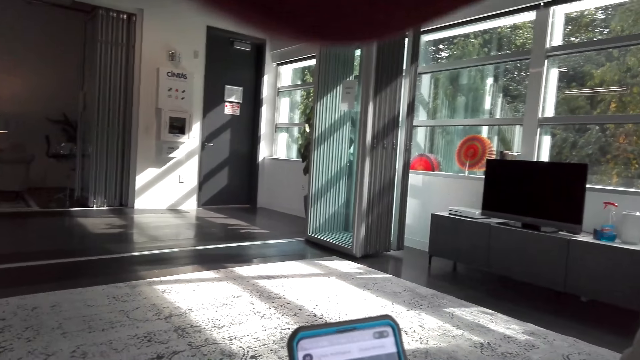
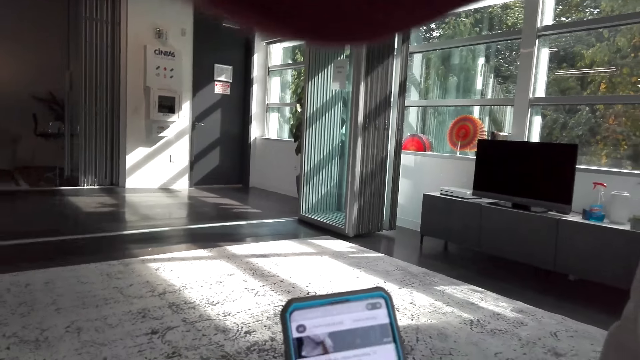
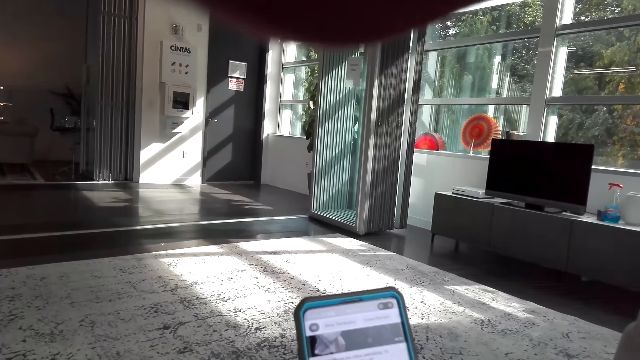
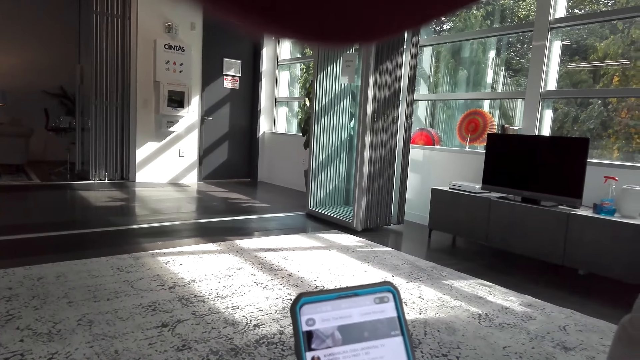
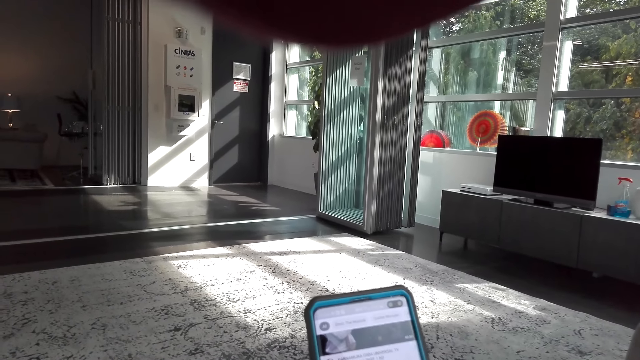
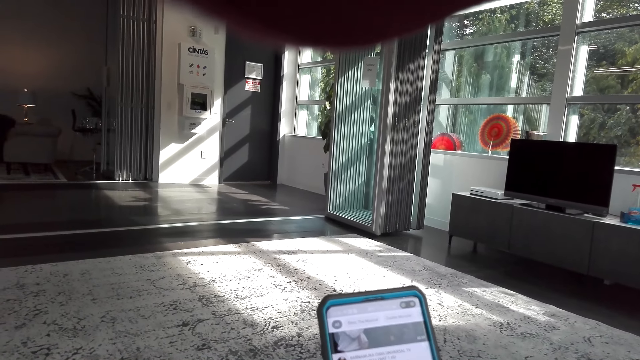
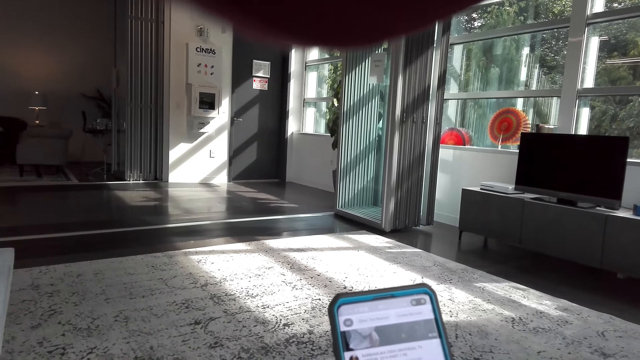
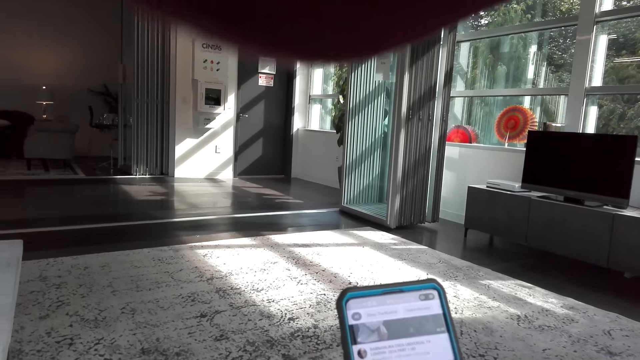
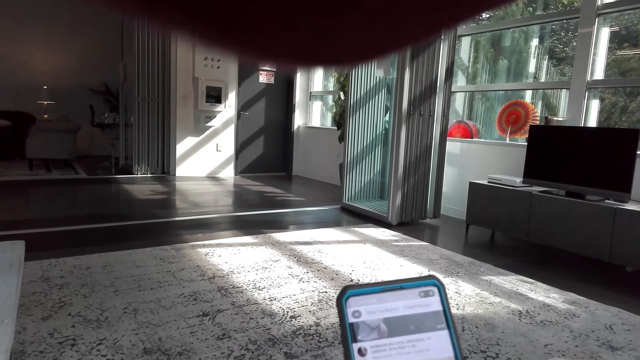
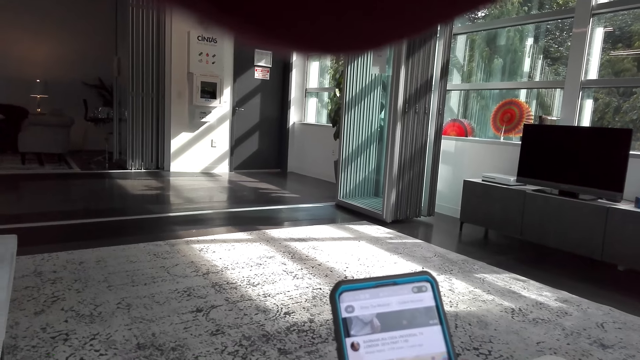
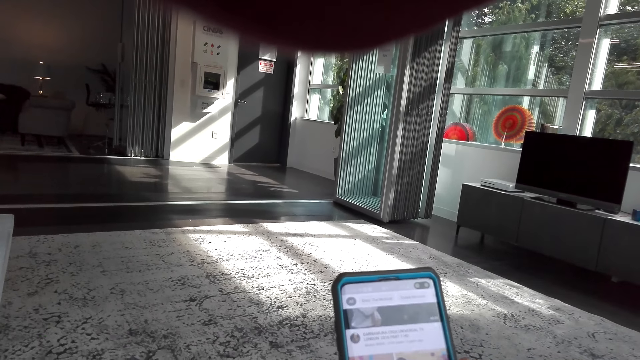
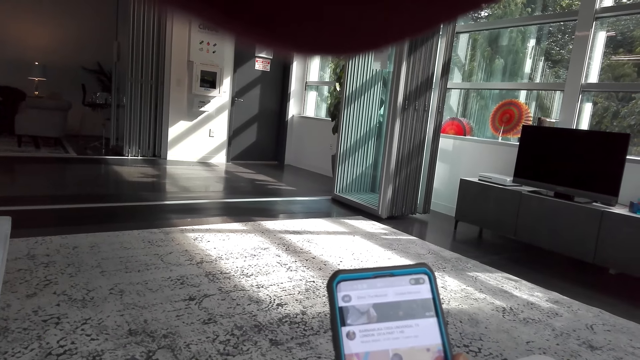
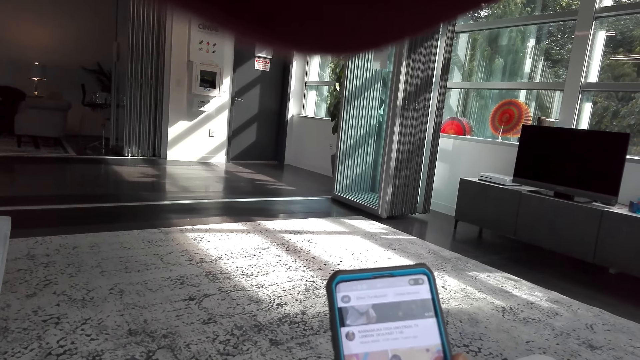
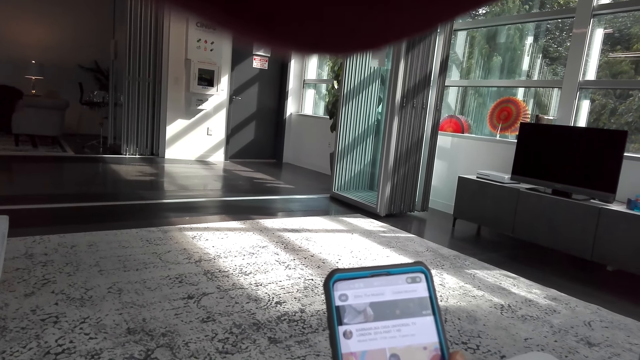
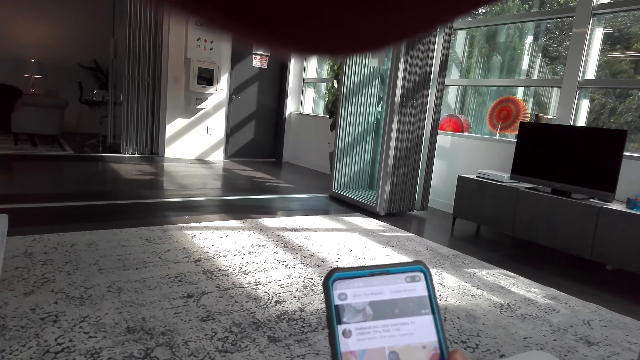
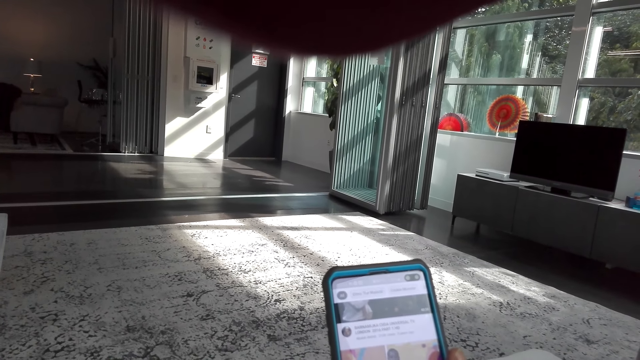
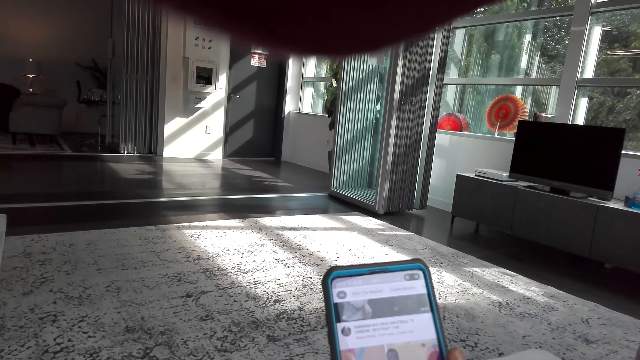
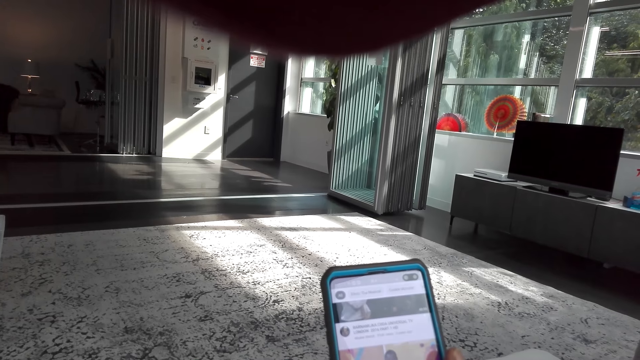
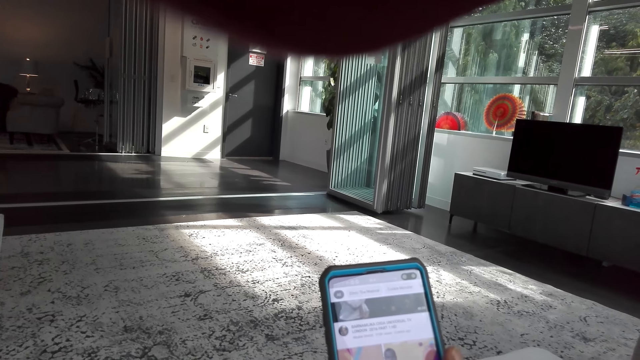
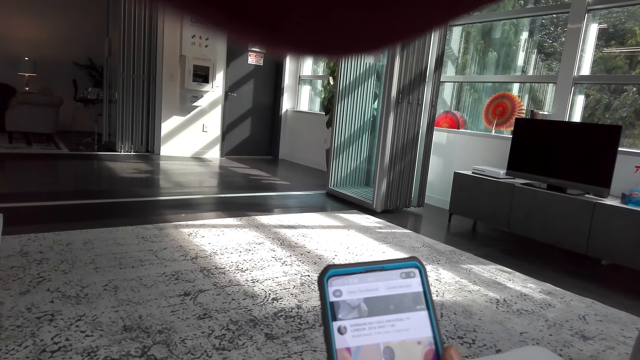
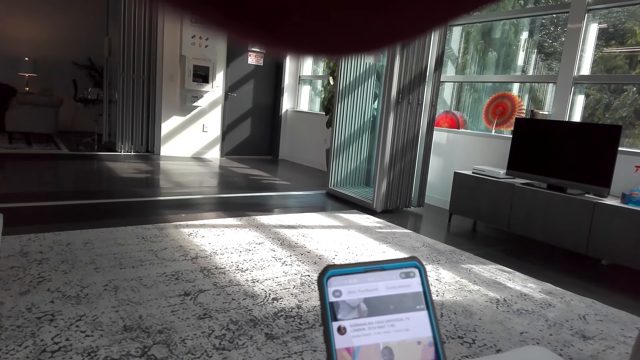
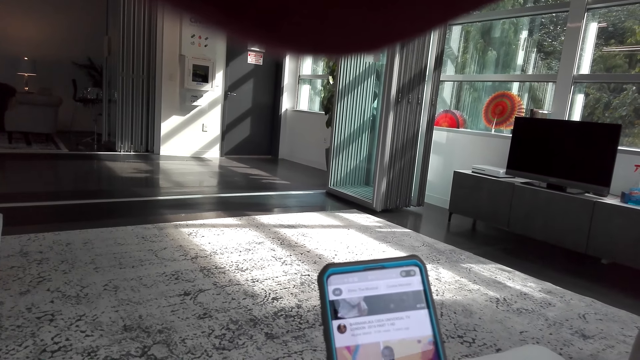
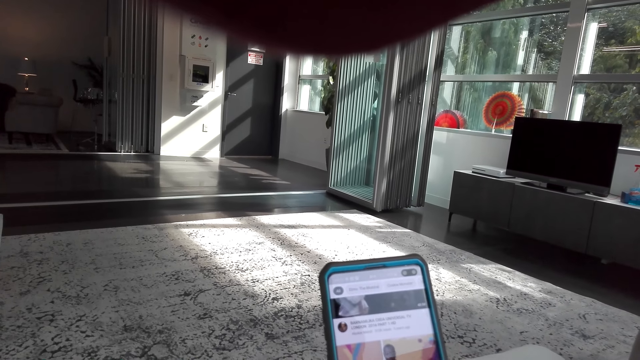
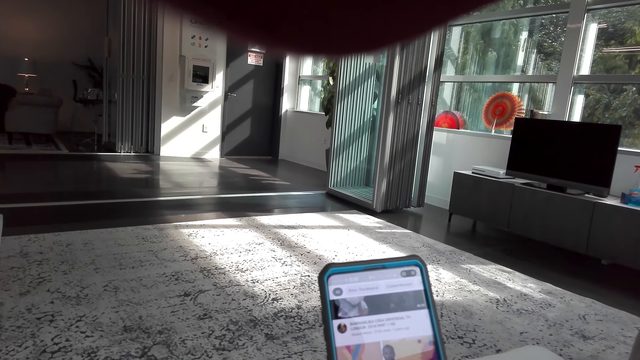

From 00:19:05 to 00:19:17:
The camera wearer uses a smartphone.

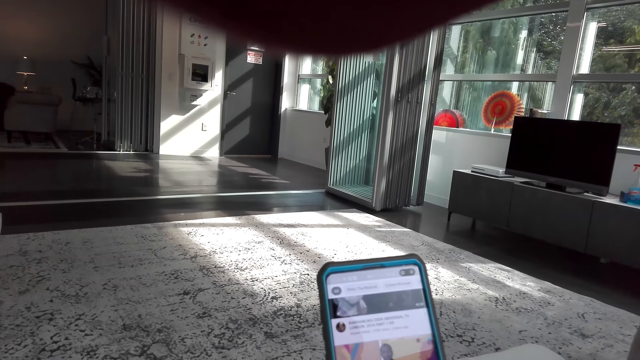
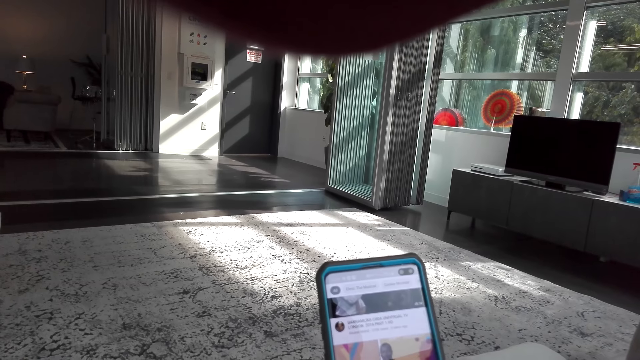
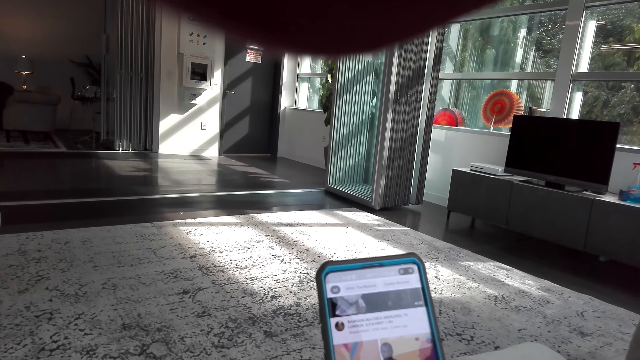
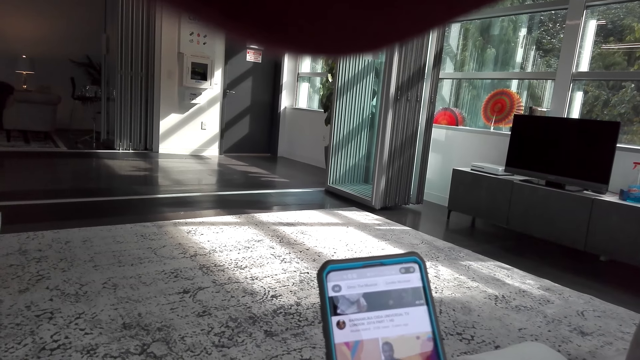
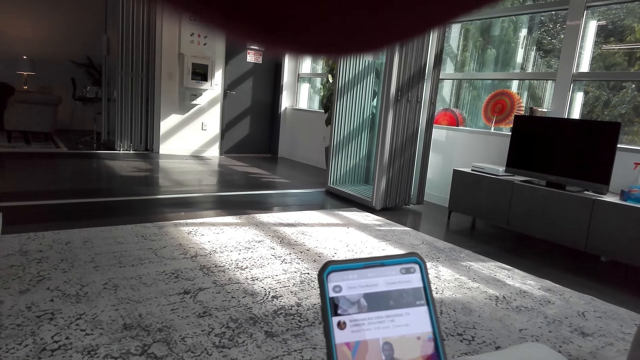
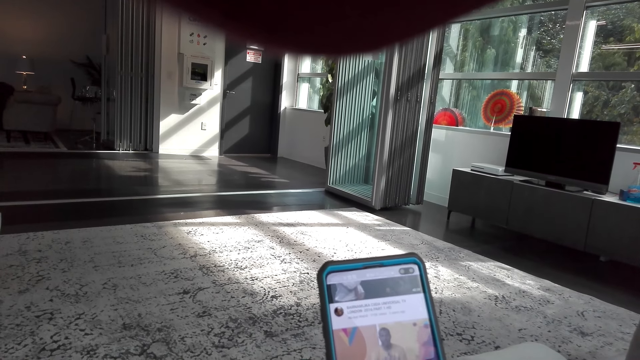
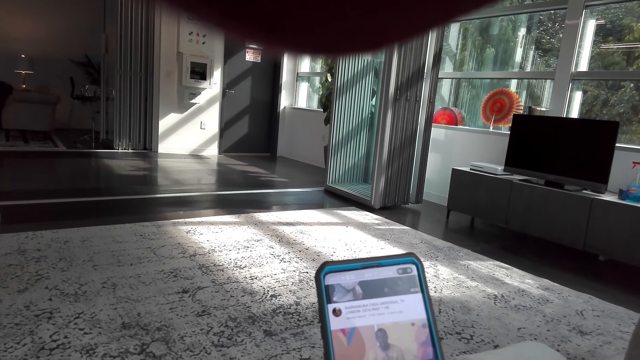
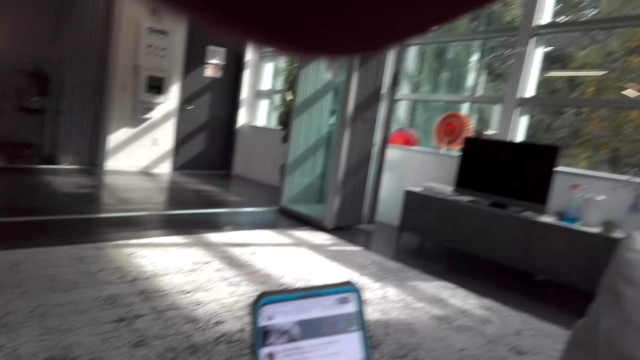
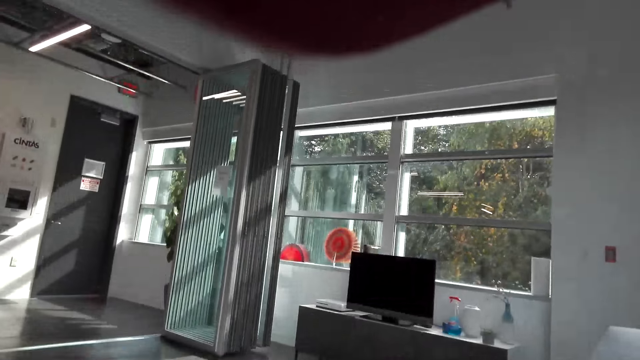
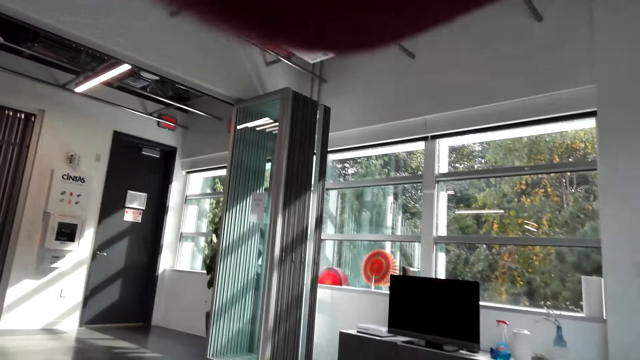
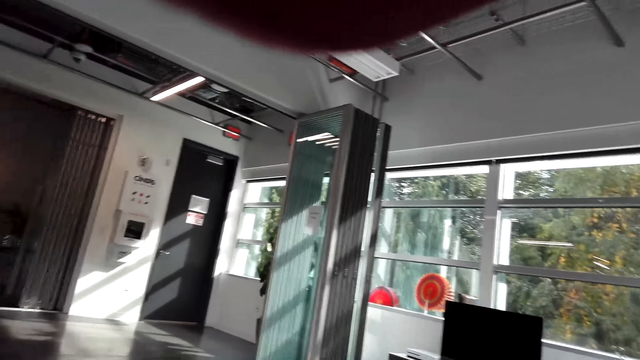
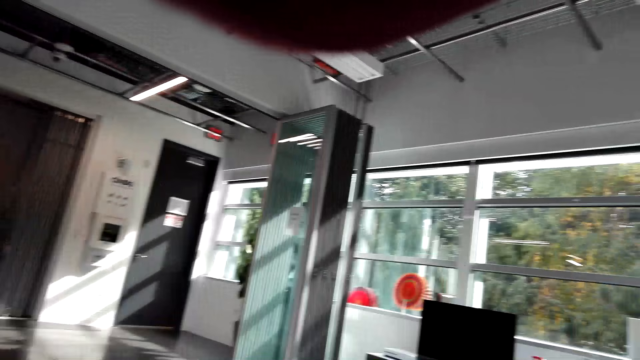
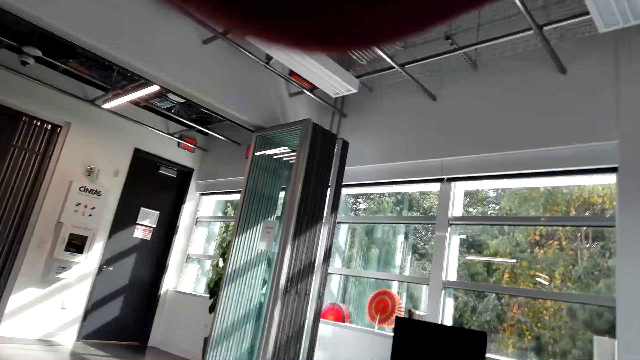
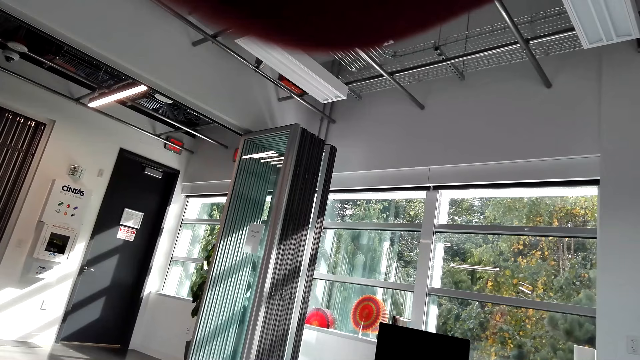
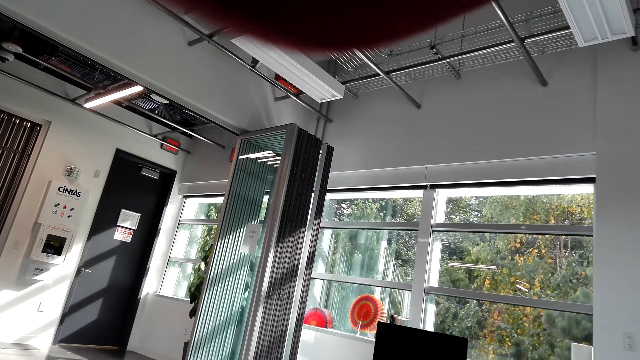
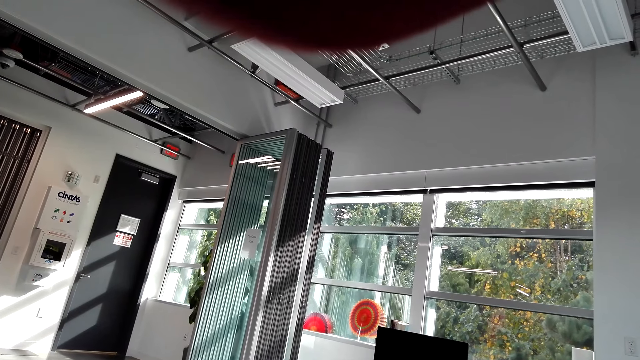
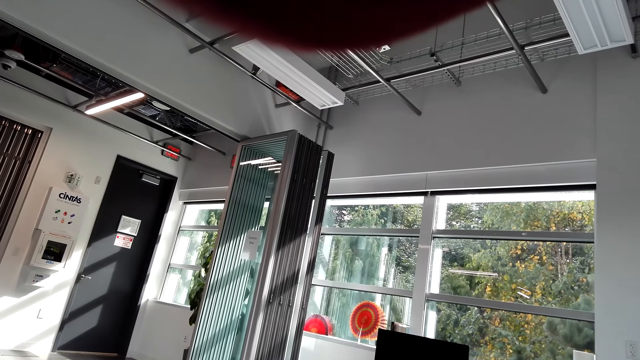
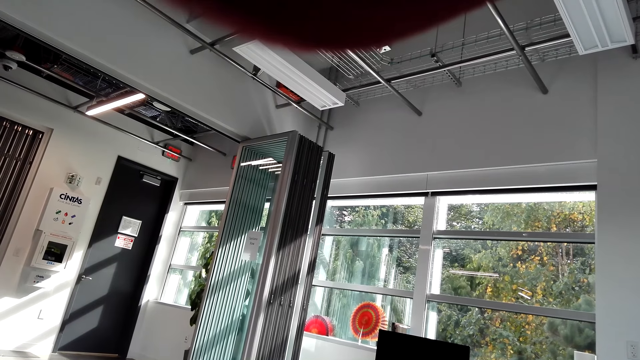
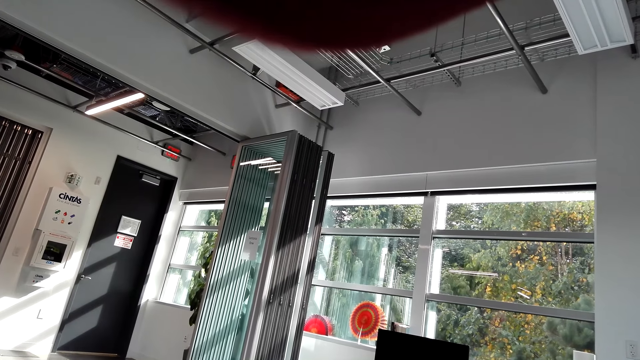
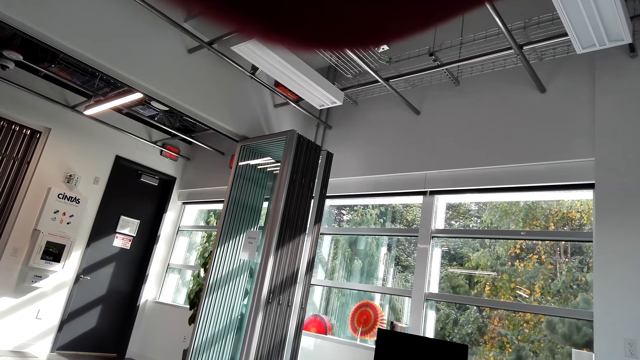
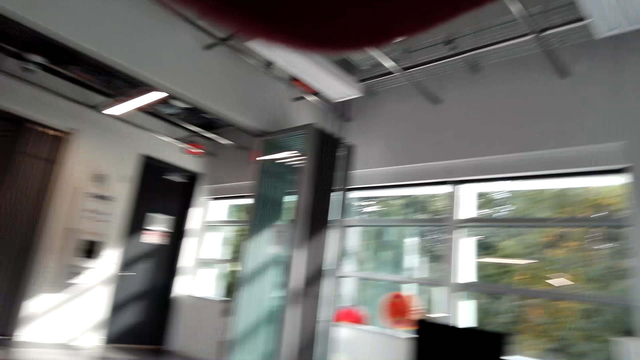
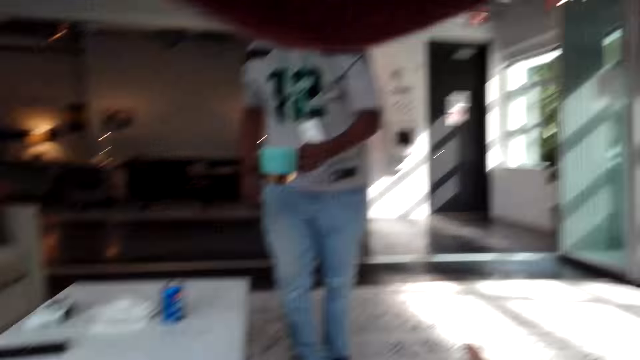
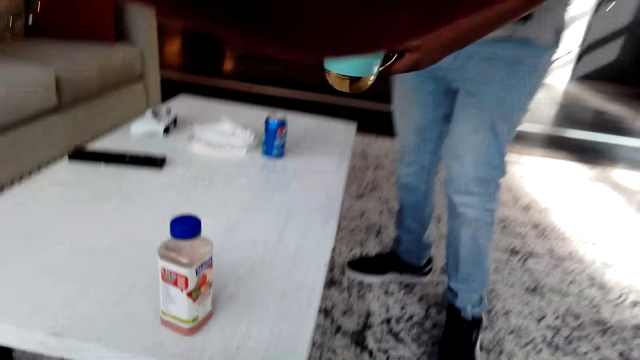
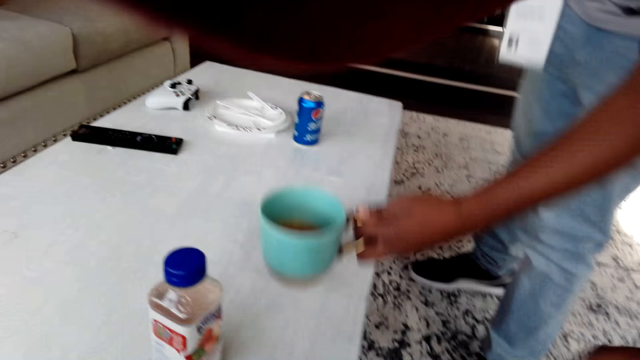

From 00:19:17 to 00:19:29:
The camera wearer uses a phone. They look around a room. A person places a cup of tea on a table.
